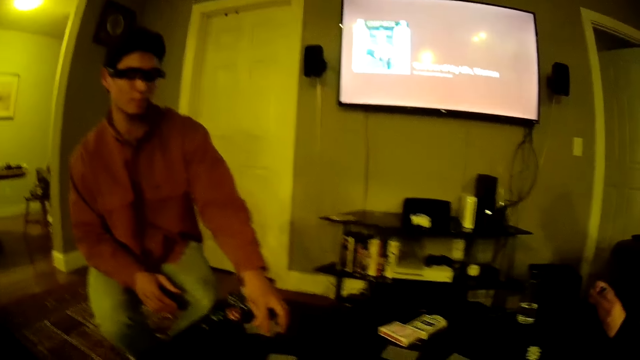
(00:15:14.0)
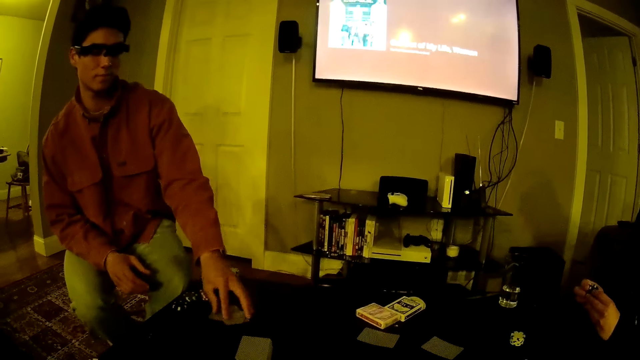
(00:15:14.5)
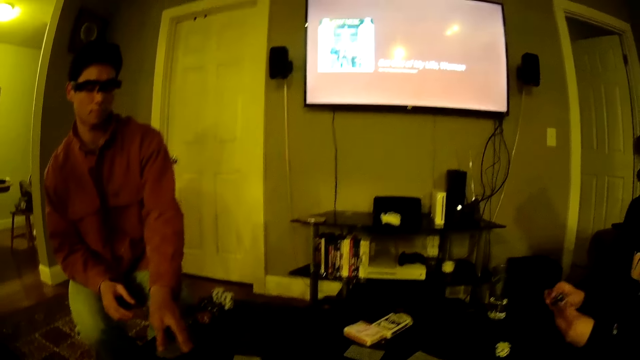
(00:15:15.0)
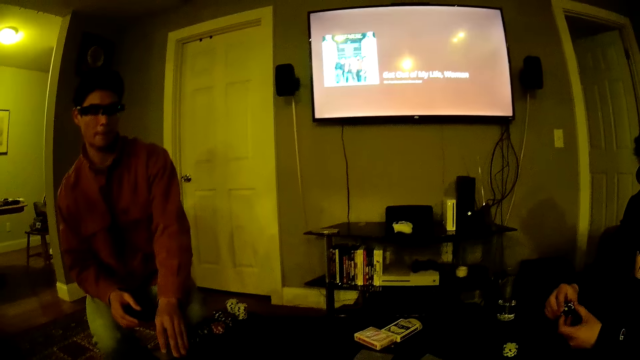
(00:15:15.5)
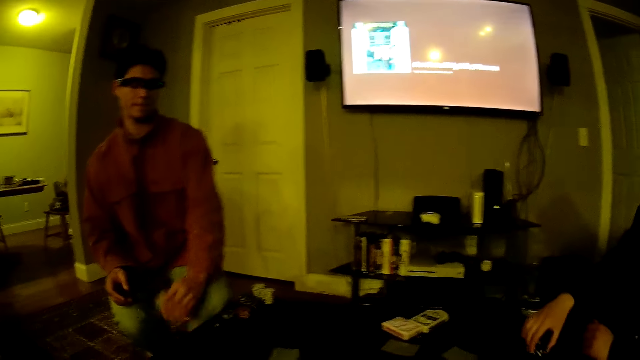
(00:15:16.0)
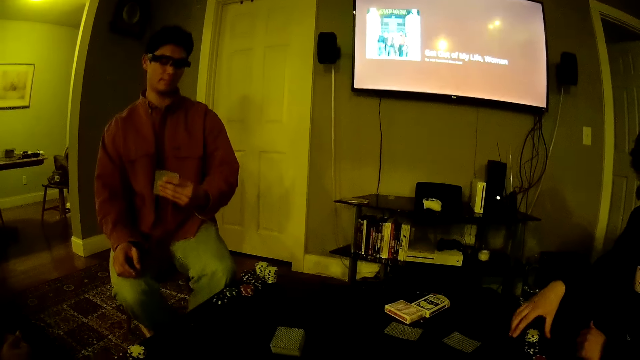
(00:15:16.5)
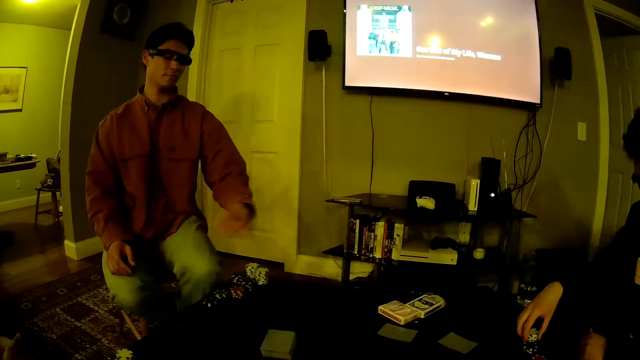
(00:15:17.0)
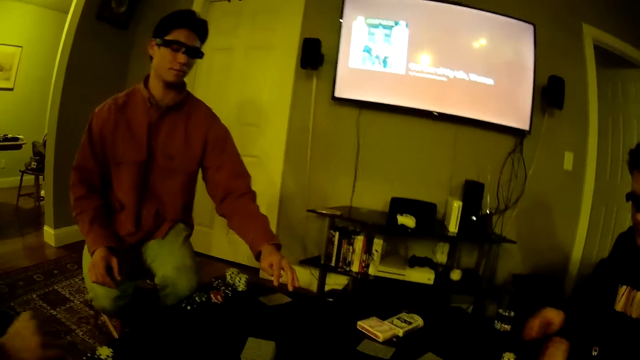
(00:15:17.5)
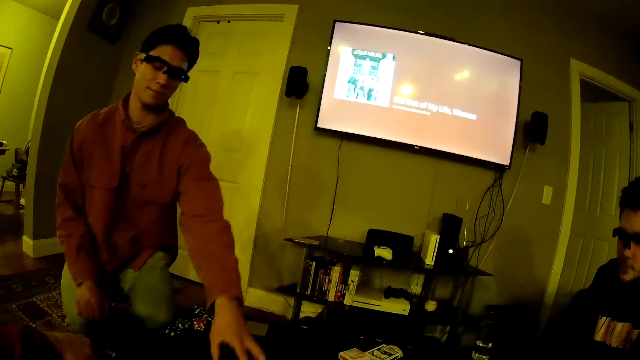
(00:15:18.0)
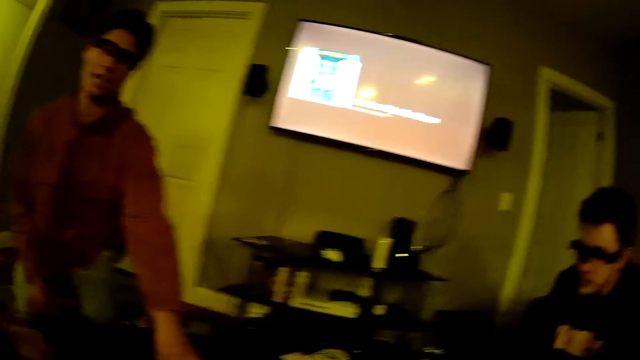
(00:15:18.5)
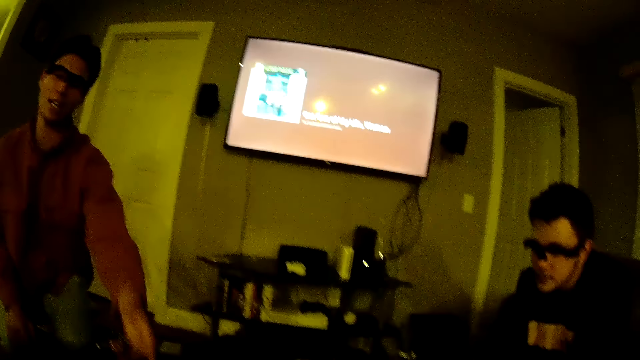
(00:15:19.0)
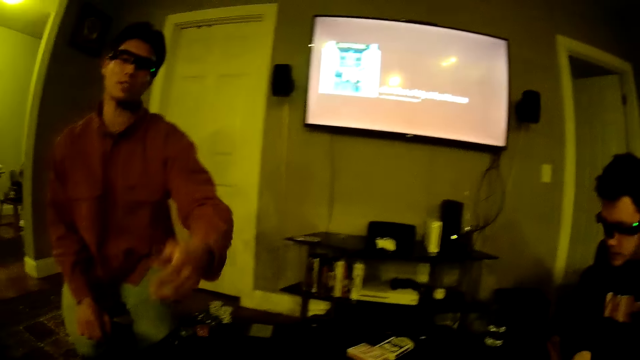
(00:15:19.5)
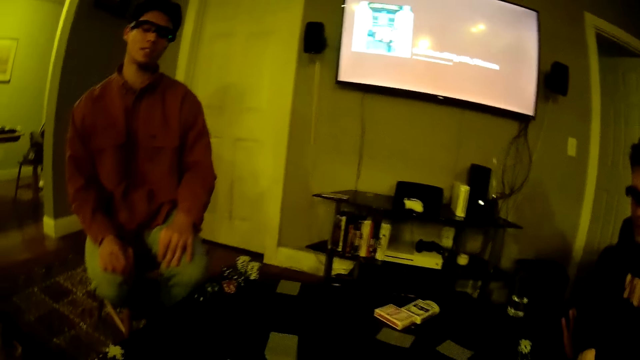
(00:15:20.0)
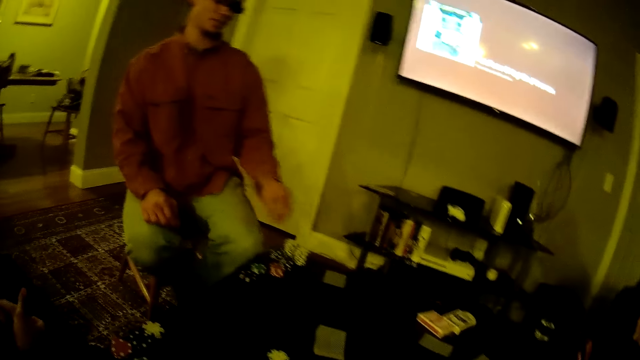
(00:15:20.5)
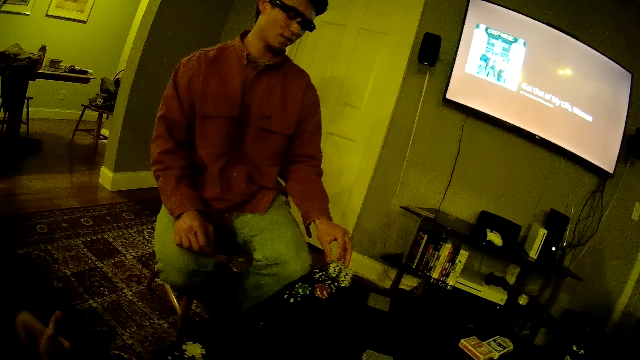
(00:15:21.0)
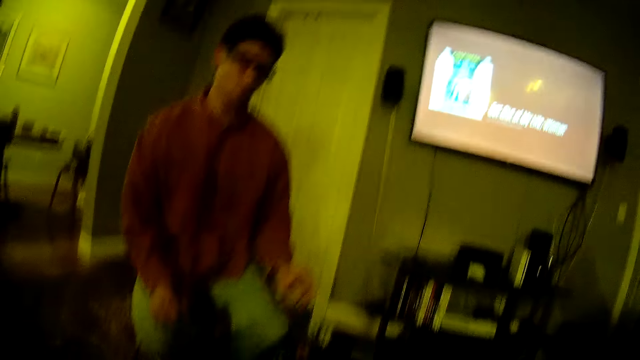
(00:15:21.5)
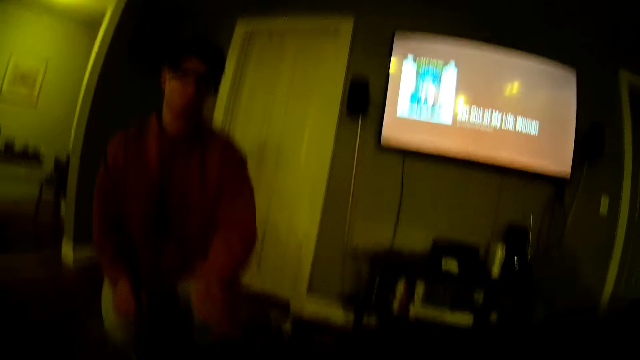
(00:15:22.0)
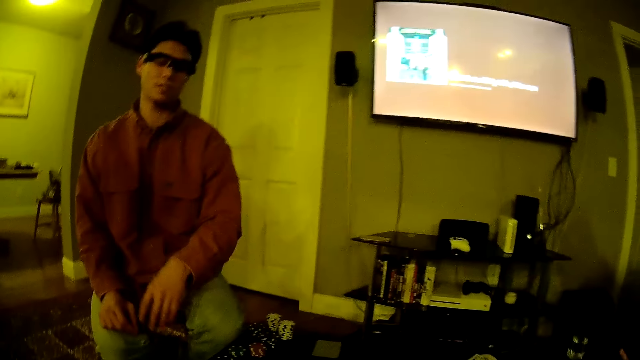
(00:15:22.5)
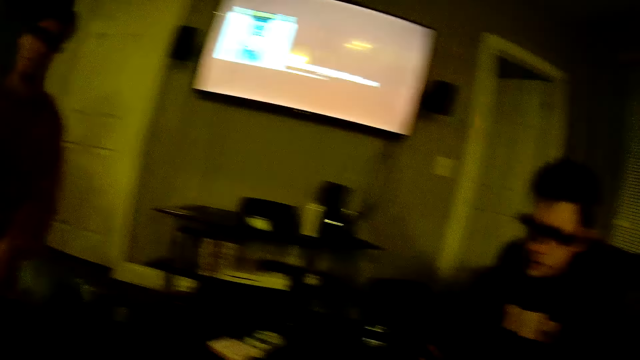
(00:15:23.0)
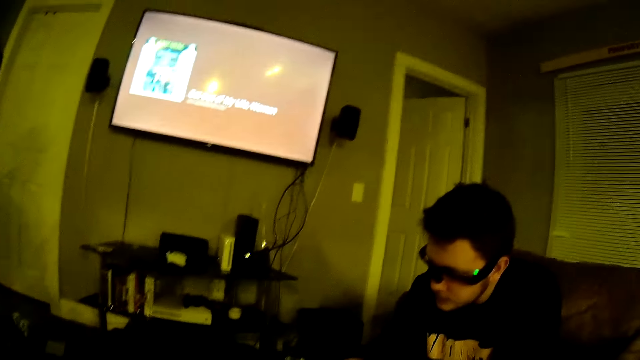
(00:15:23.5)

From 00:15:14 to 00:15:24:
A man picks a card from the table with his left hand. Another man drops a poker chip on the table with his right hand. The first man drops a card on the table with his left hand, drops a casino token on the table and picks a poker chip.

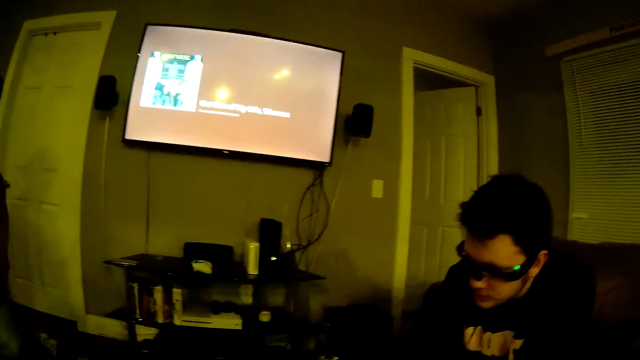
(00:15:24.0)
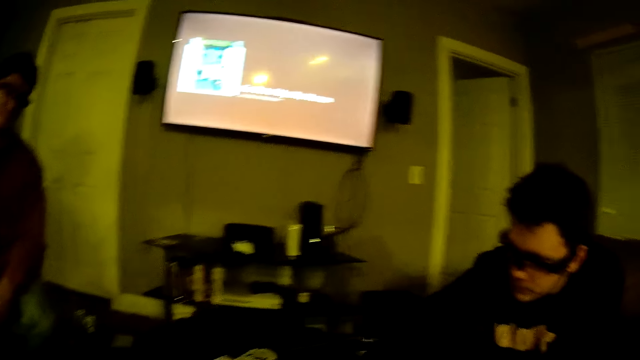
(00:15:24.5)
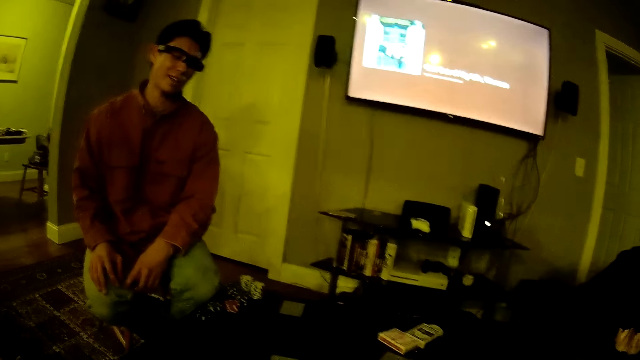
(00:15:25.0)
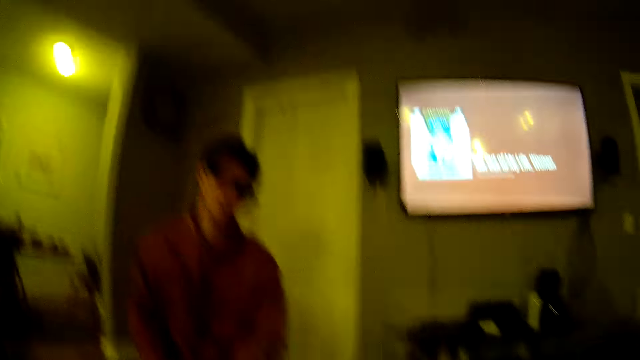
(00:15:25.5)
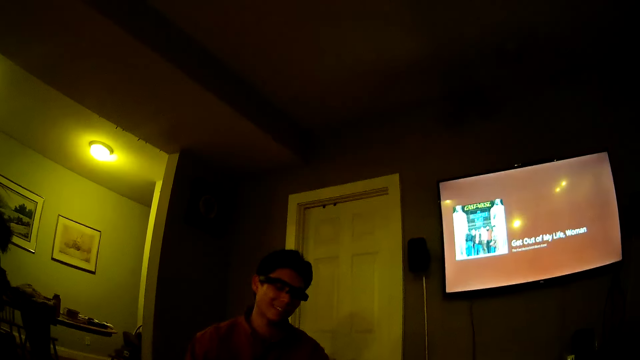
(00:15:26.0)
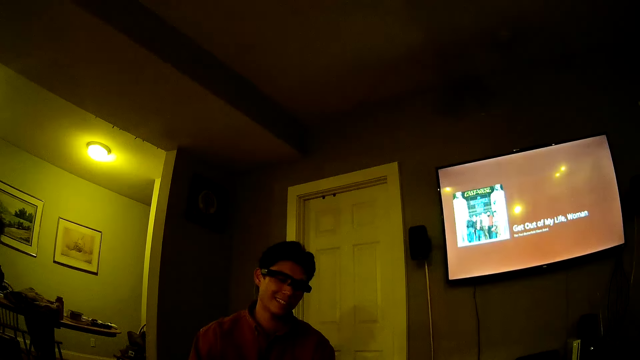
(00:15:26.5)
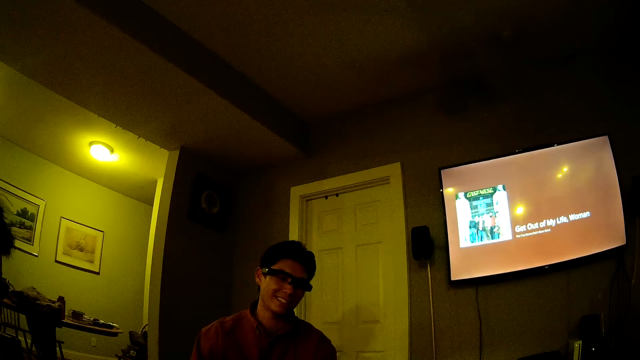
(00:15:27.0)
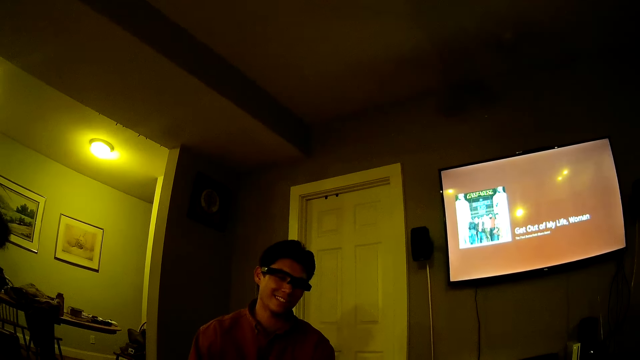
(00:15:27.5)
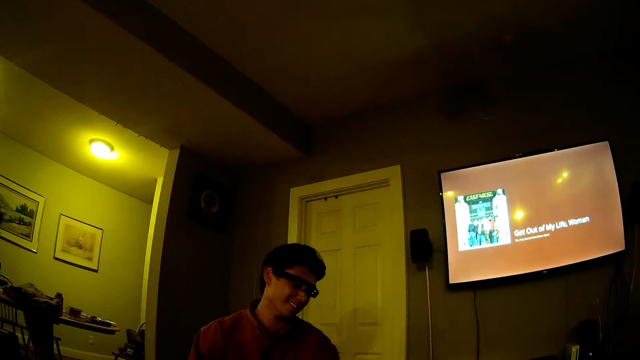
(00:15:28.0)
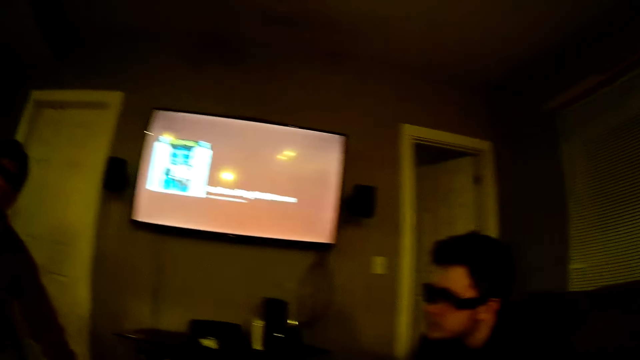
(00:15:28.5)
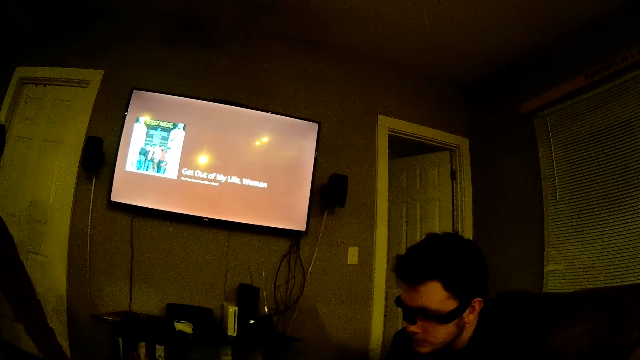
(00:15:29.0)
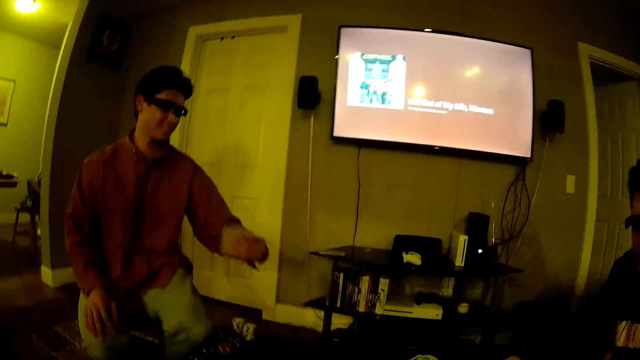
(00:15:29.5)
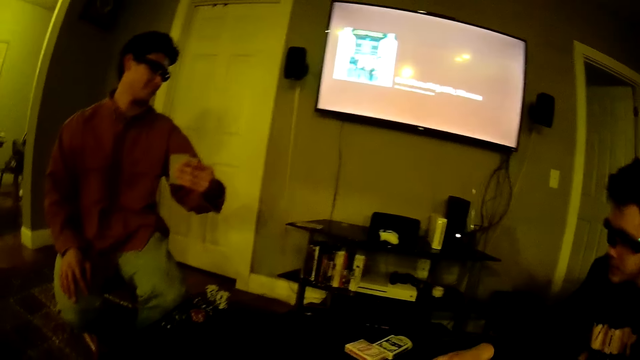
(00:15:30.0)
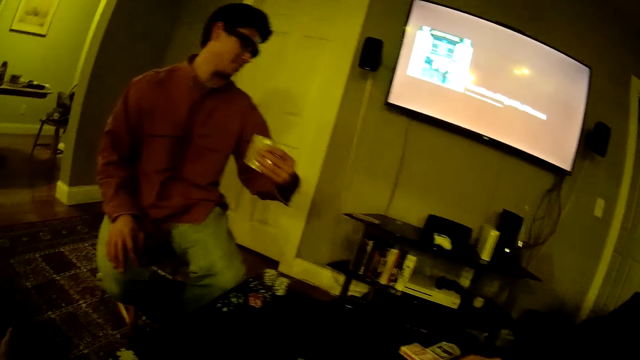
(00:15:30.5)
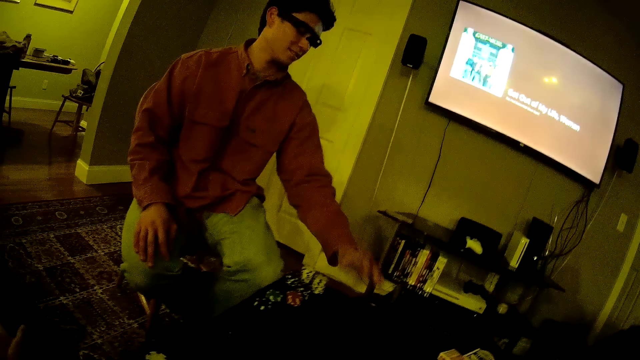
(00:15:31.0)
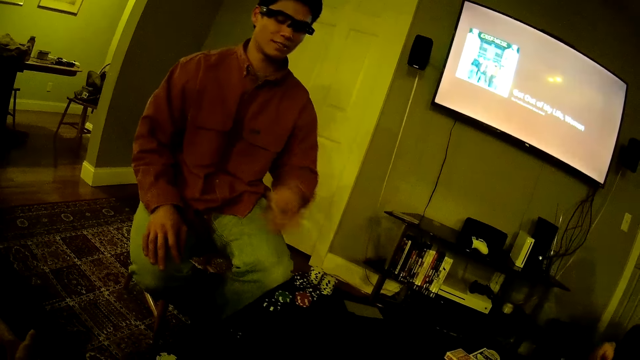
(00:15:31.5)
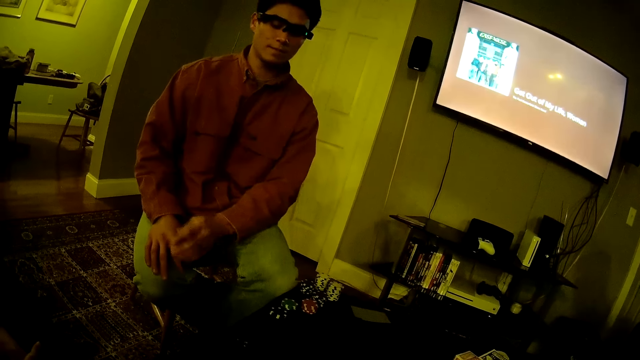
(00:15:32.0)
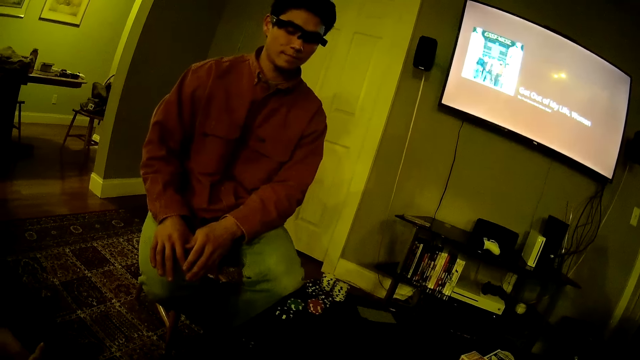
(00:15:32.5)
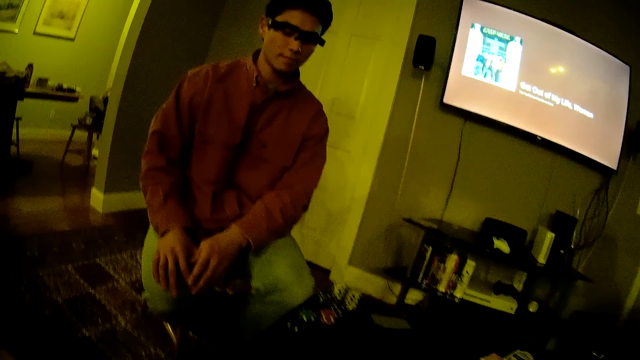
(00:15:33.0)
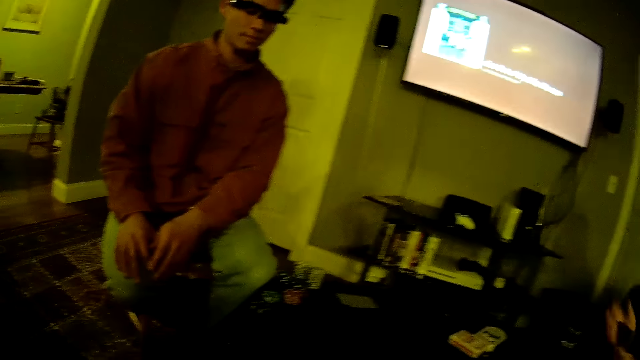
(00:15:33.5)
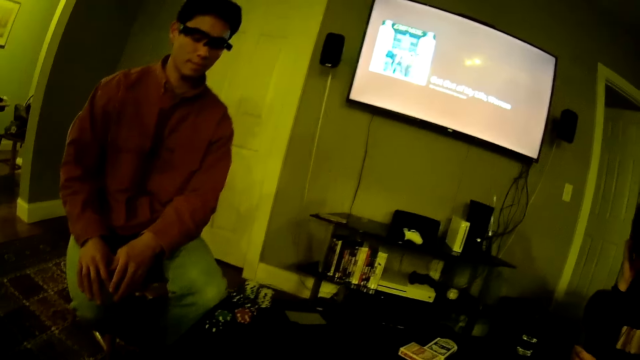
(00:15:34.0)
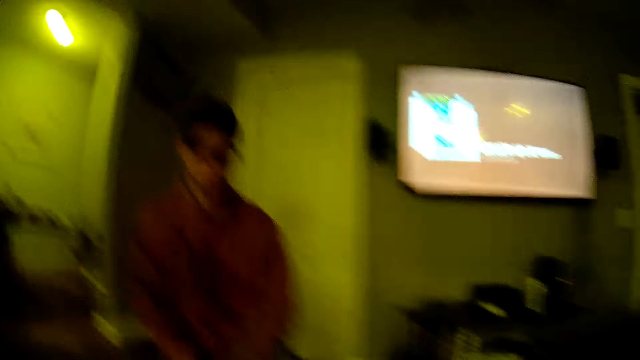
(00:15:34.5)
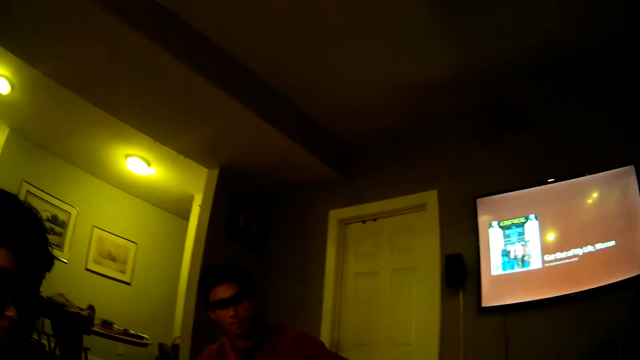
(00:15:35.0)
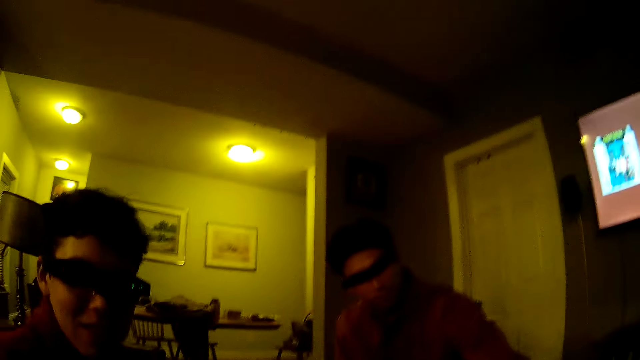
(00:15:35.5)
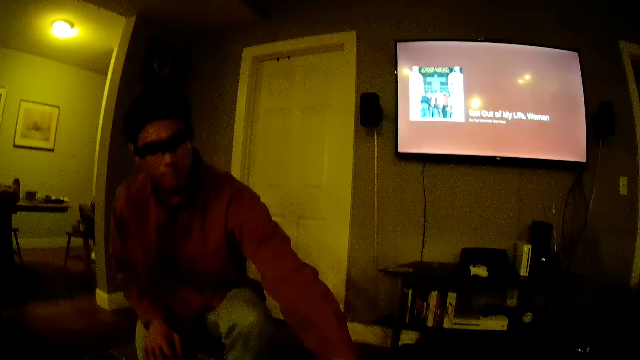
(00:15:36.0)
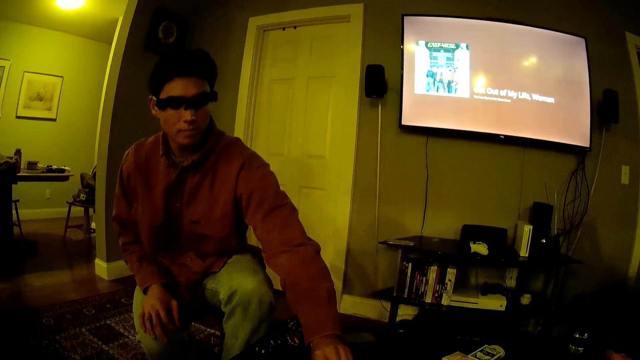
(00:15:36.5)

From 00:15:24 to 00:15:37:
The camera wearer talks with the guys at the table. A man looks at the card on his left hand. He picks up the cards and drops the card on the table with his left hand.
